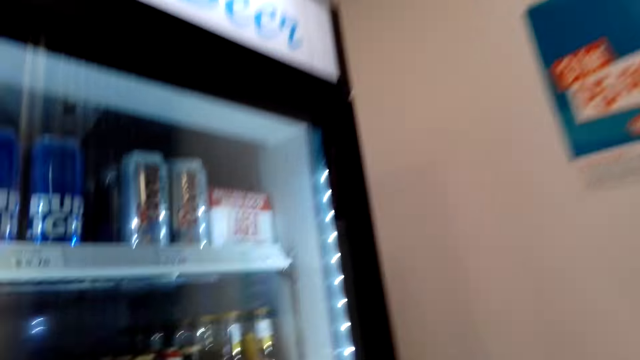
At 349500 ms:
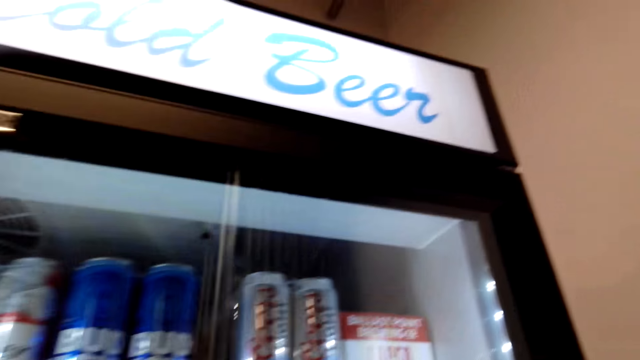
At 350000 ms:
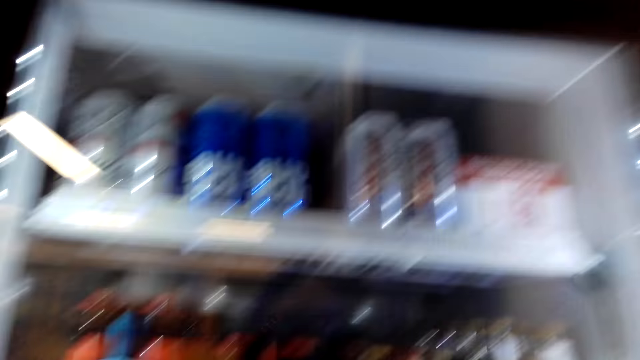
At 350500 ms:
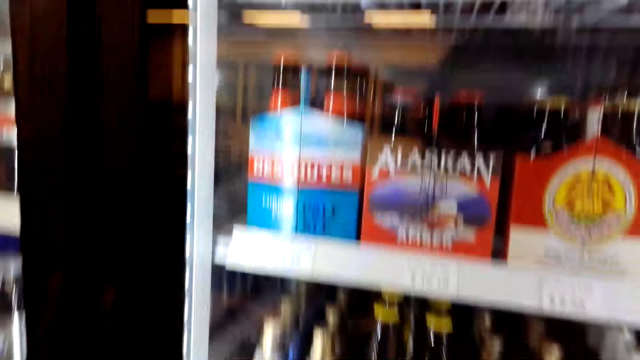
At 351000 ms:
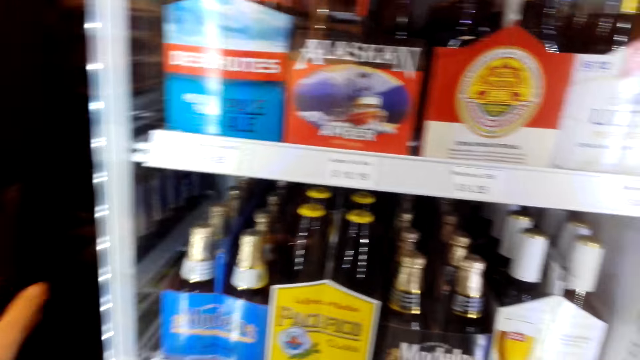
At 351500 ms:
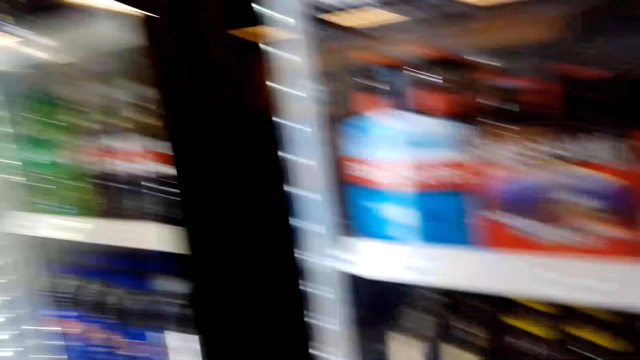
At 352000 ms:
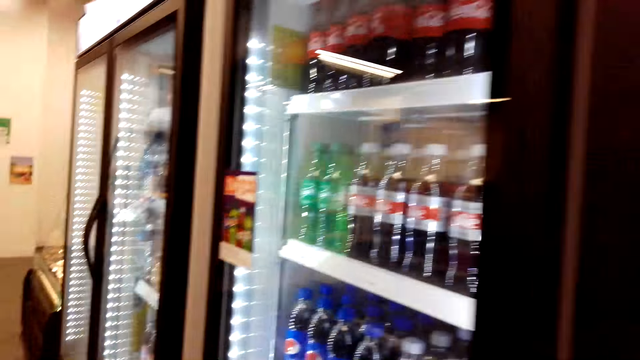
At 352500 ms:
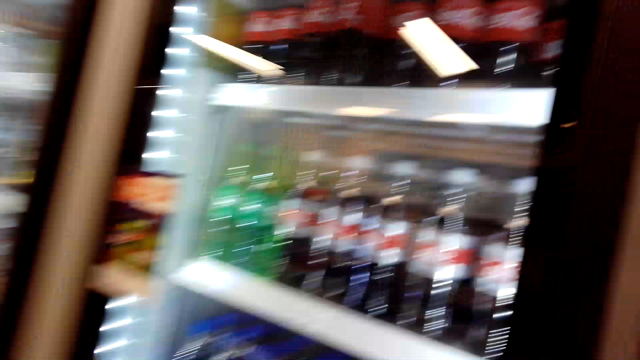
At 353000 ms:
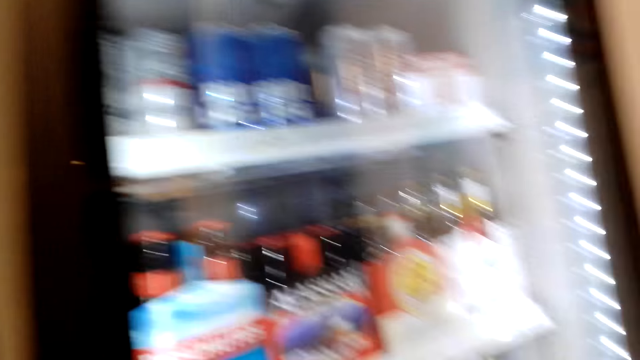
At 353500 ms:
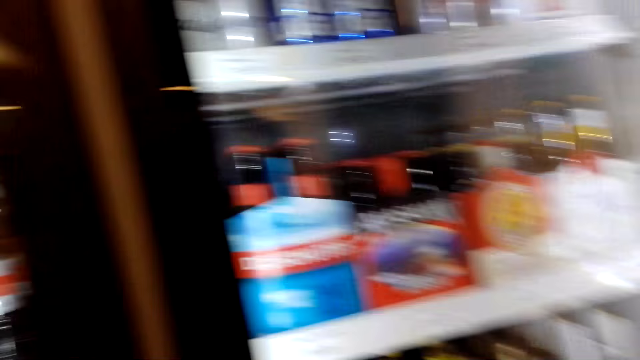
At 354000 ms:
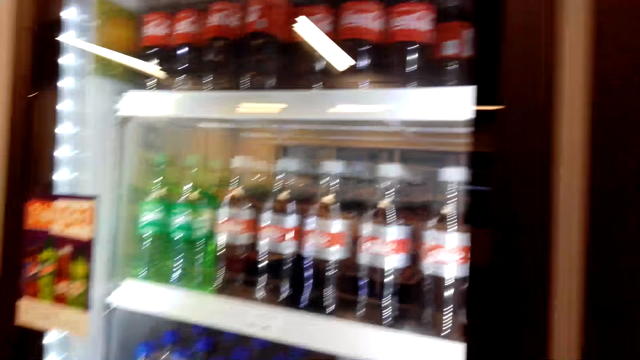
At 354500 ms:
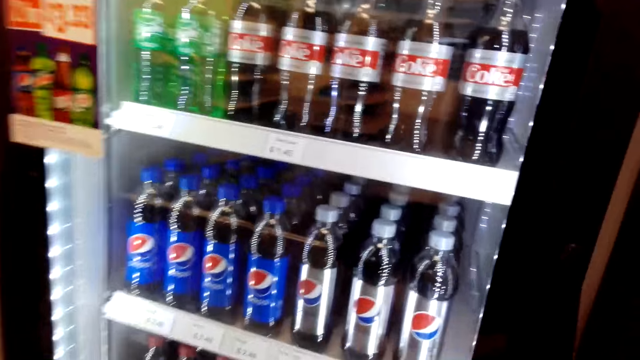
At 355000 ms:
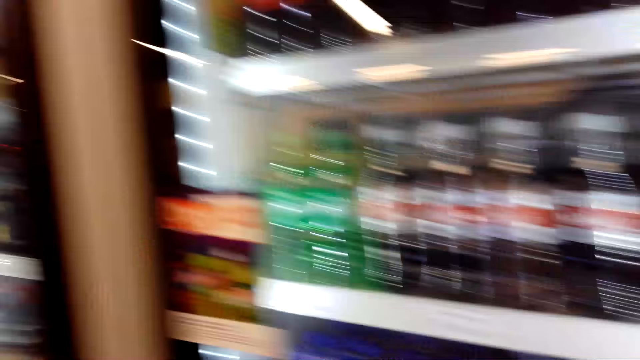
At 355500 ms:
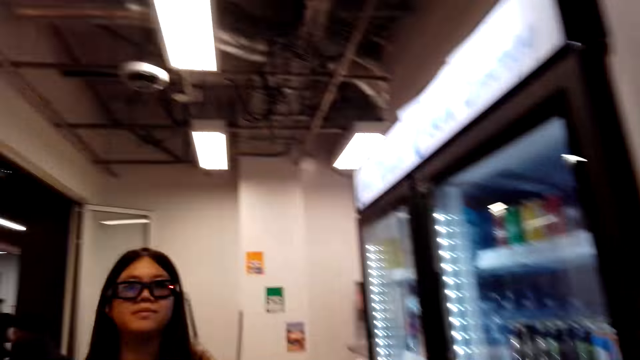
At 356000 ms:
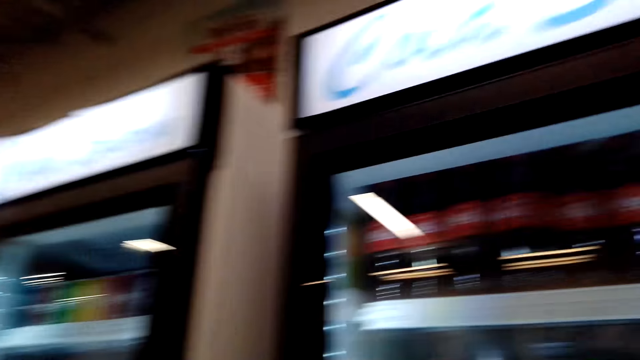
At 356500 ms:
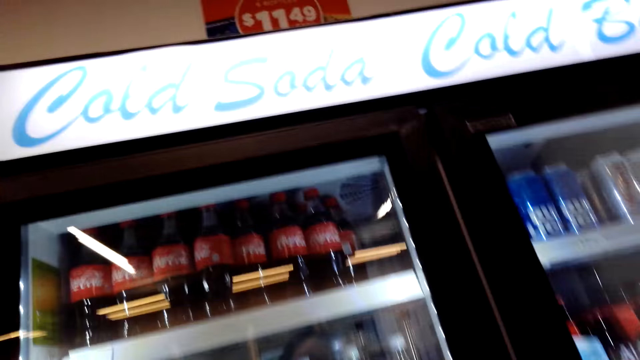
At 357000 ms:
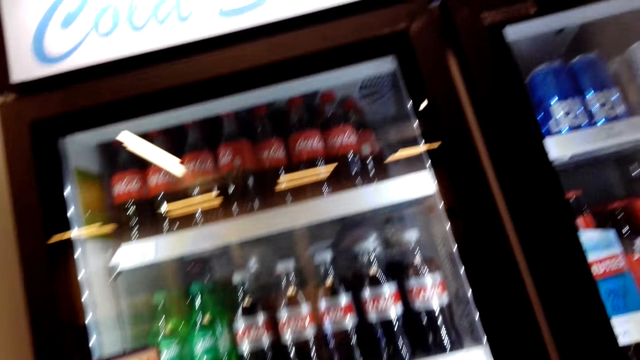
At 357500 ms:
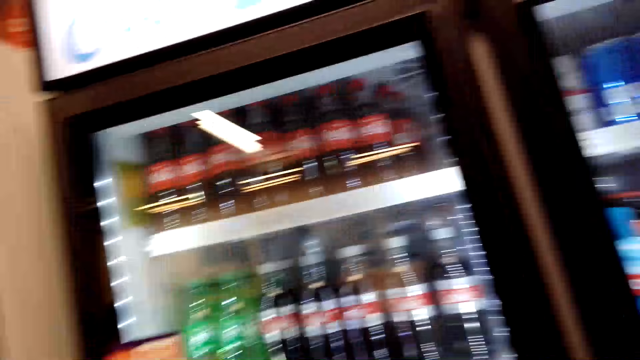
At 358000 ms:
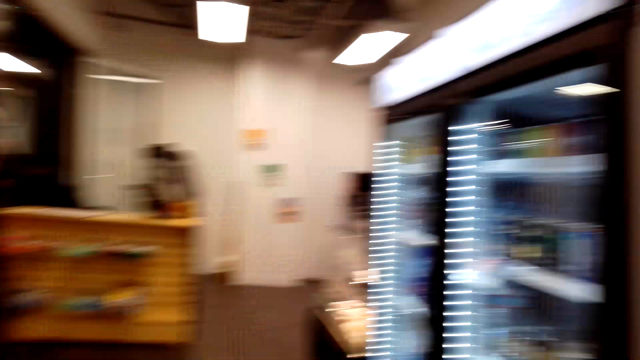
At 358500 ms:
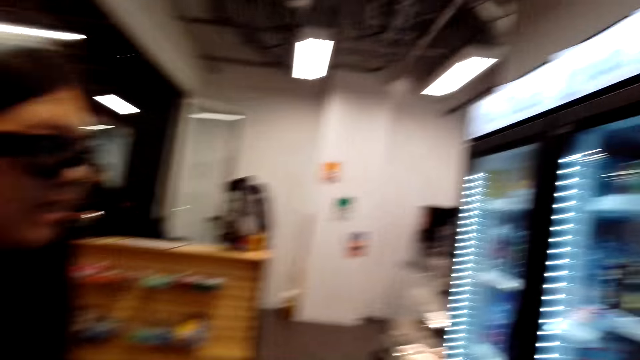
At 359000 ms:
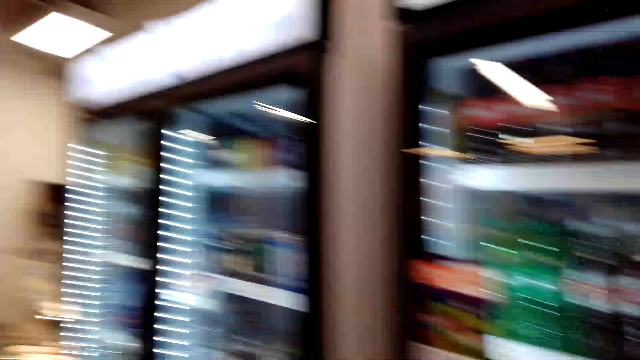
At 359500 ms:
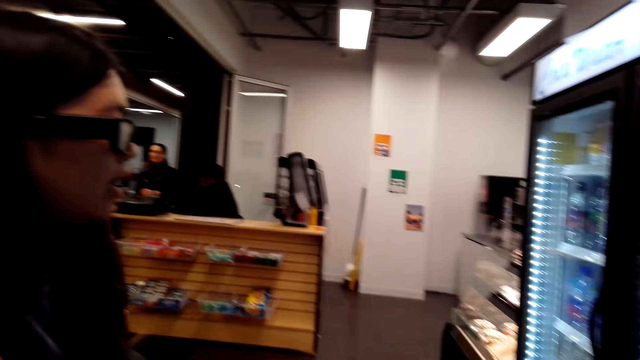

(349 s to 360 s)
The camera wearer dialogues with a woman. They look around the fridge. They talk to the woman.

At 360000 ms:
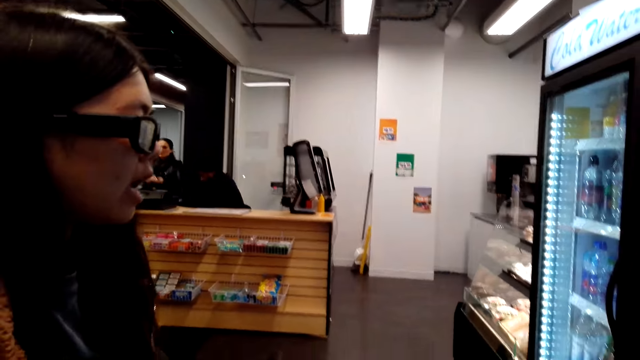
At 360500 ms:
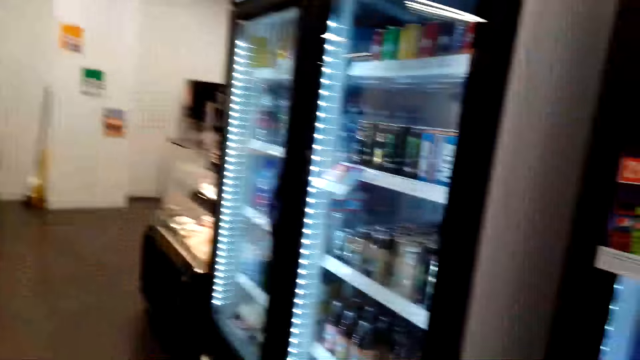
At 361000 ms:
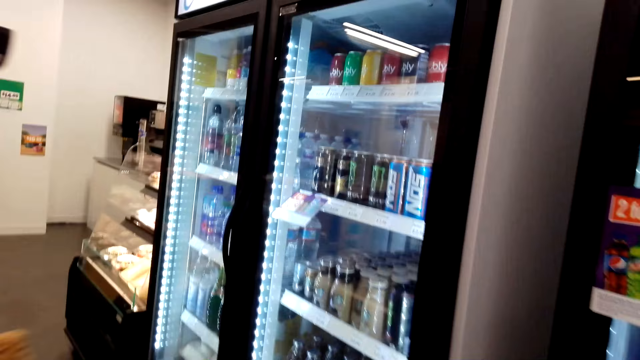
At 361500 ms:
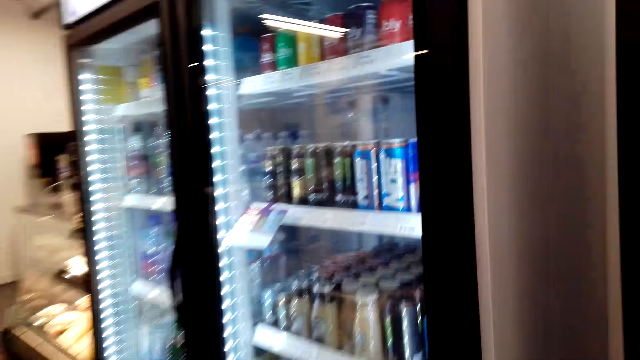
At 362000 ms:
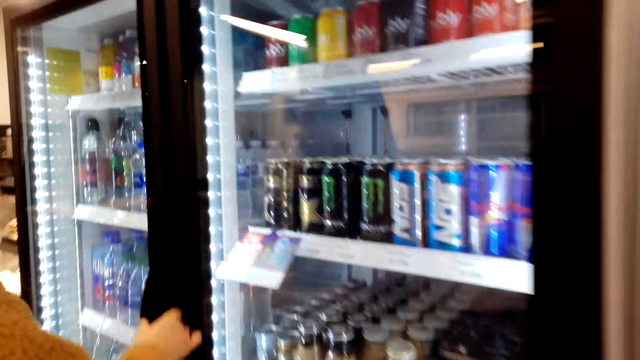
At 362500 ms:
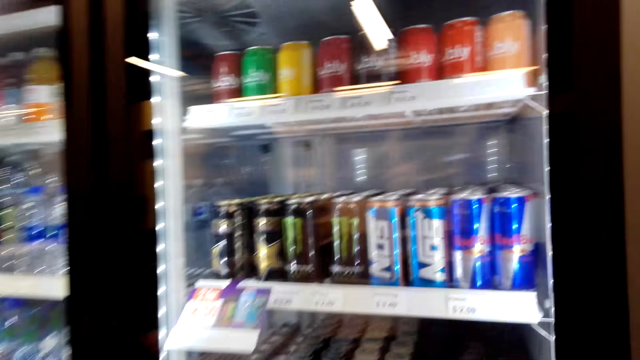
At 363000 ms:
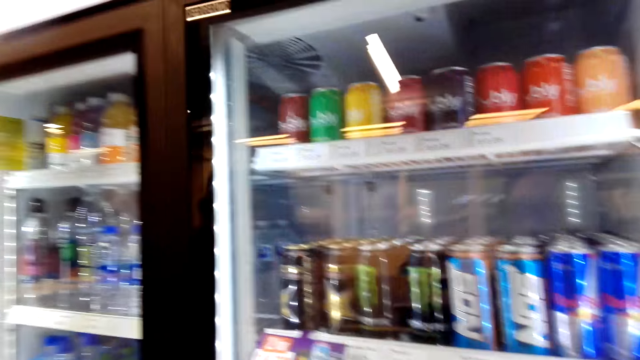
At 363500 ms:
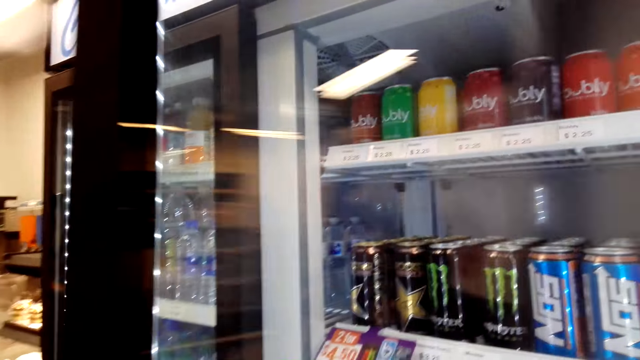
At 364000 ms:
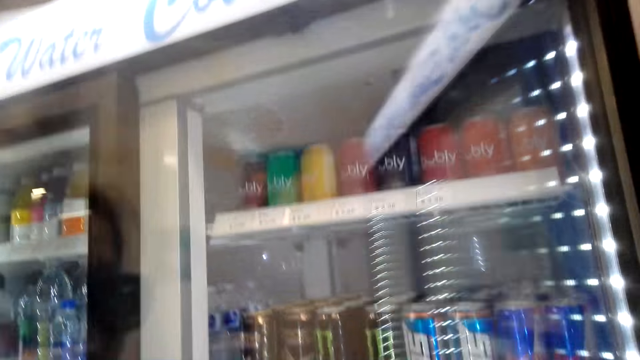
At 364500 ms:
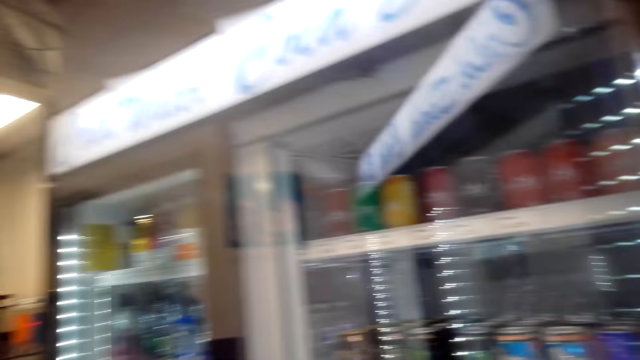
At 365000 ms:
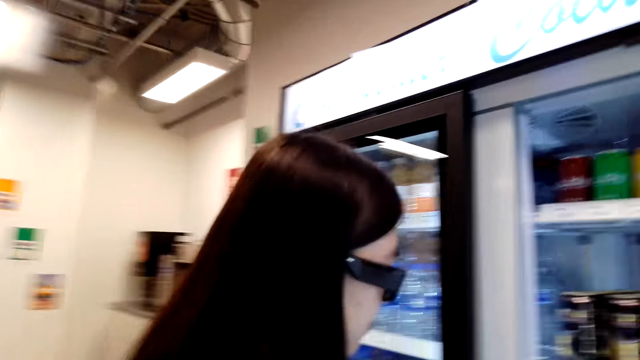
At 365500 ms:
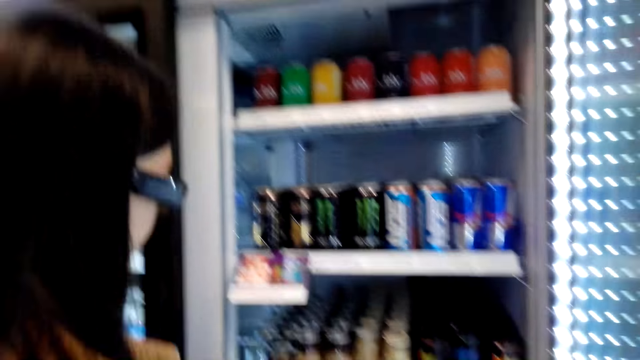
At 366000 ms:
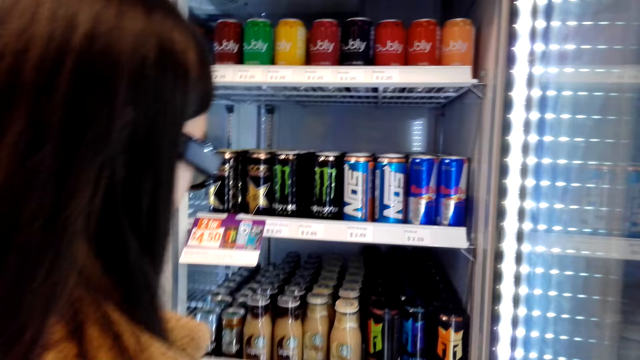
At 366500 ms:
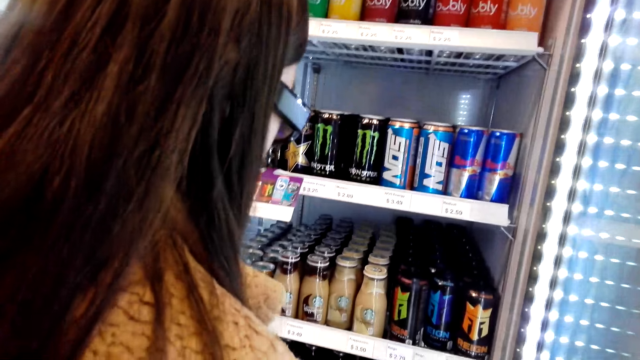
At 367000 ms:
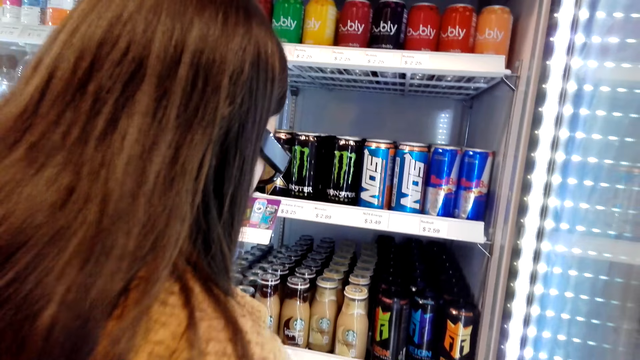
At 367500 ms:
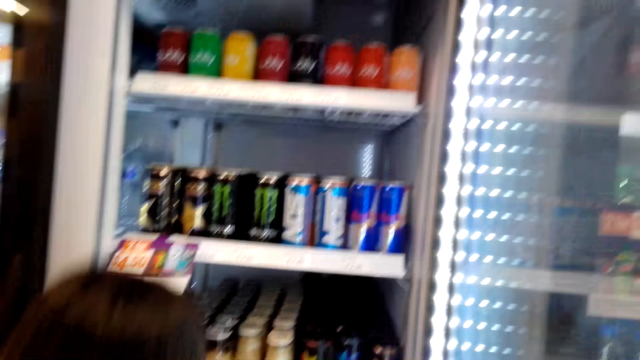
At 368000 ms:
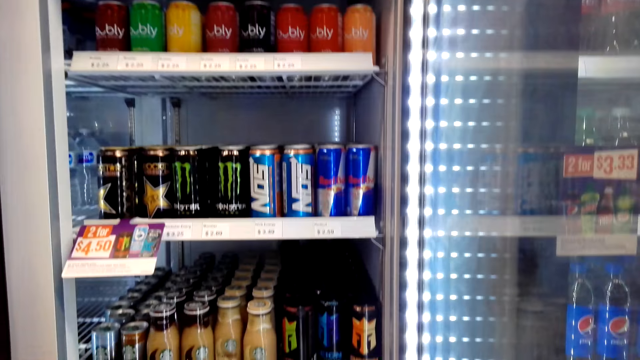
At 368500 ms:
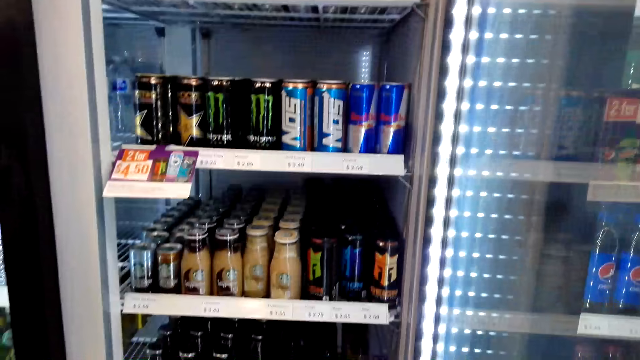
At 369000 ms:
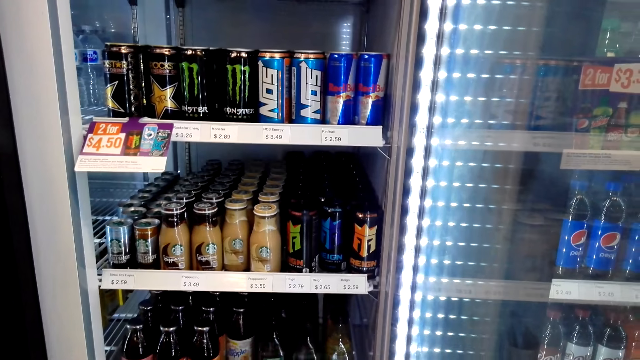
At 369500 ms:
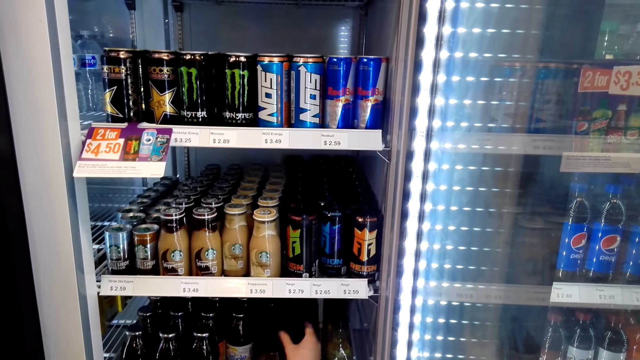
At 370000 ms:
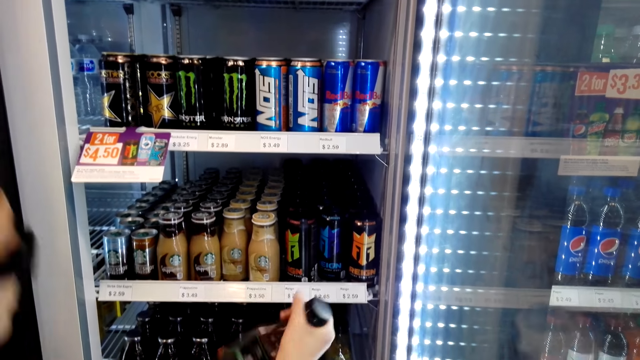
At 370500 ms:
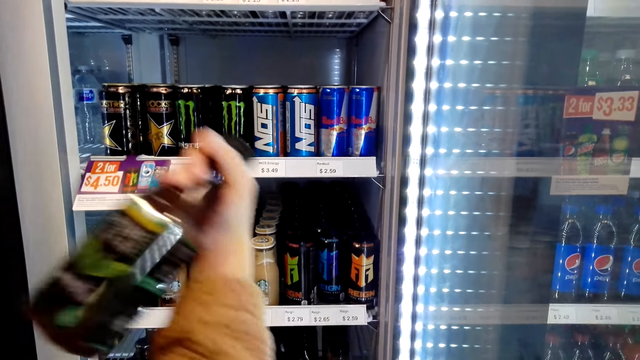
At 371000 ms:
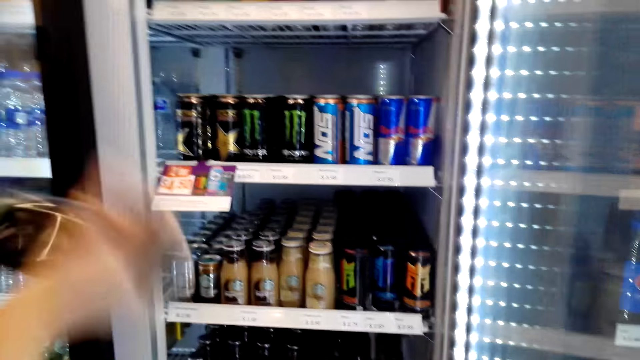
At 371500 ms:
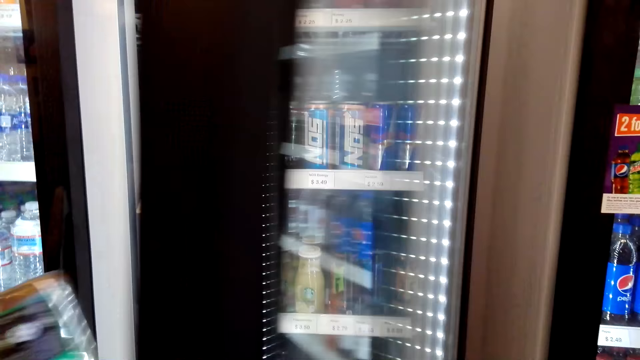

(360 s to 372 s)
The camera wearer dialogues with a person. A woman opens the fridge. The camera wearer looks around the fridge. Another woman bends down. The first woman picks up a bottle of drink.
